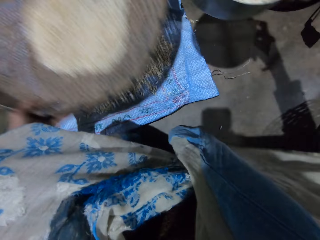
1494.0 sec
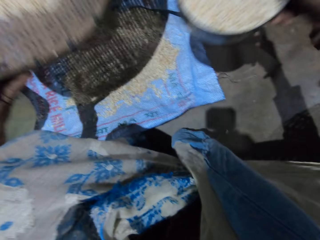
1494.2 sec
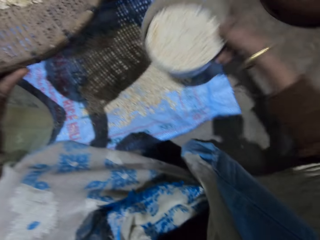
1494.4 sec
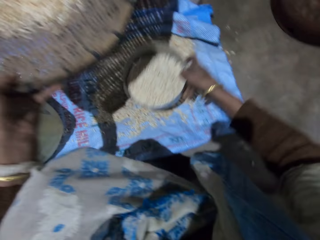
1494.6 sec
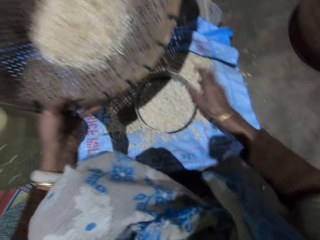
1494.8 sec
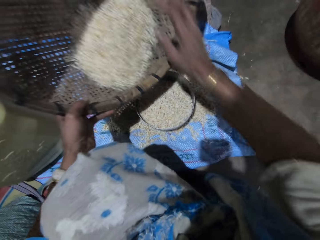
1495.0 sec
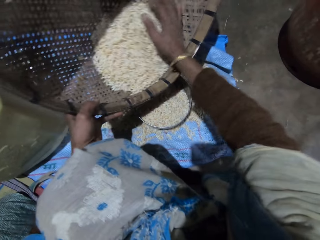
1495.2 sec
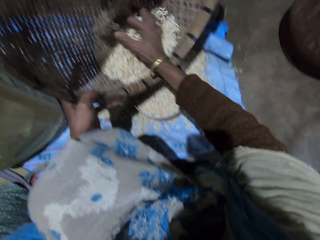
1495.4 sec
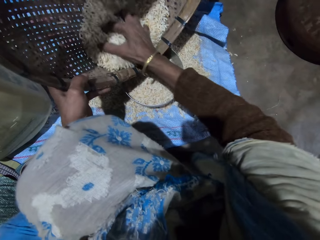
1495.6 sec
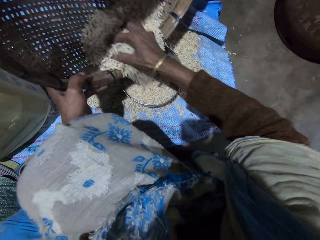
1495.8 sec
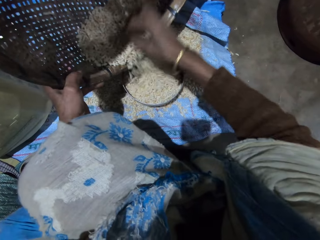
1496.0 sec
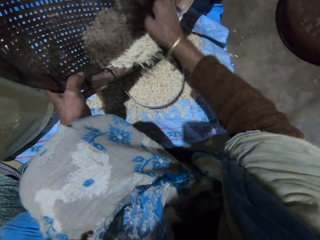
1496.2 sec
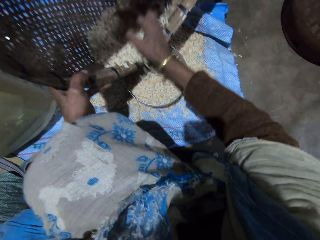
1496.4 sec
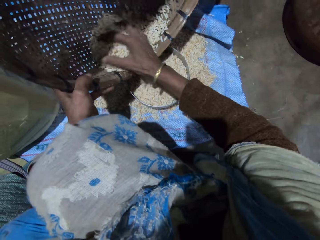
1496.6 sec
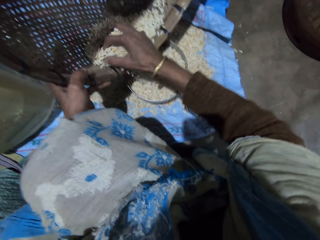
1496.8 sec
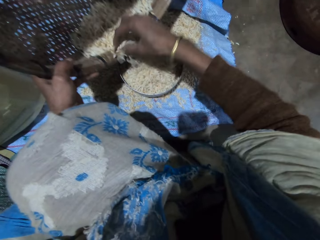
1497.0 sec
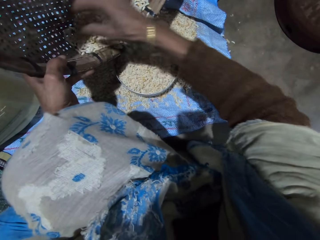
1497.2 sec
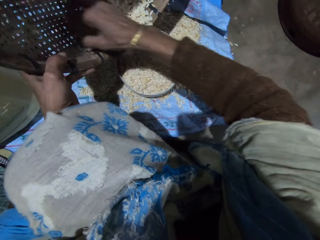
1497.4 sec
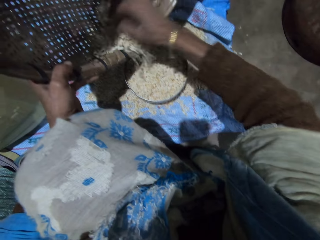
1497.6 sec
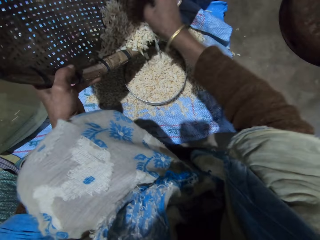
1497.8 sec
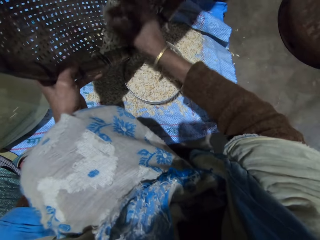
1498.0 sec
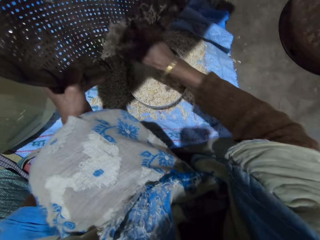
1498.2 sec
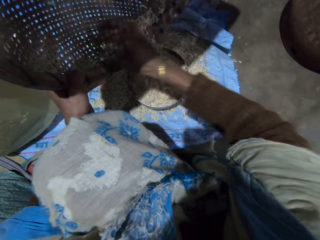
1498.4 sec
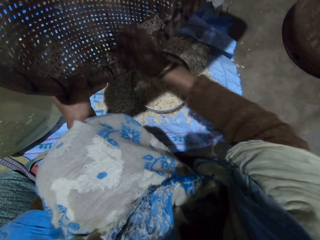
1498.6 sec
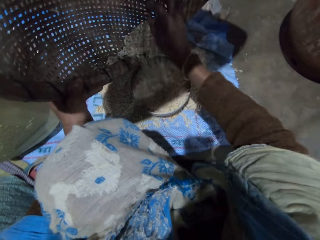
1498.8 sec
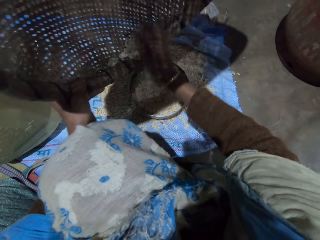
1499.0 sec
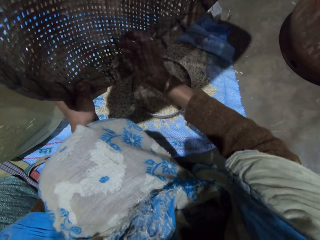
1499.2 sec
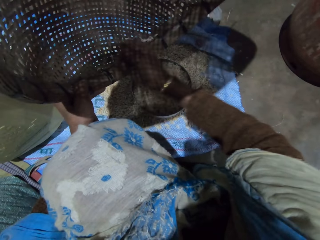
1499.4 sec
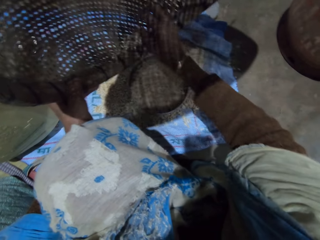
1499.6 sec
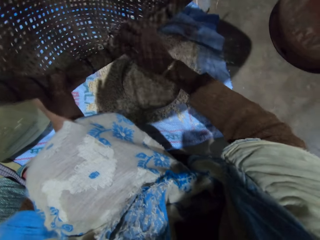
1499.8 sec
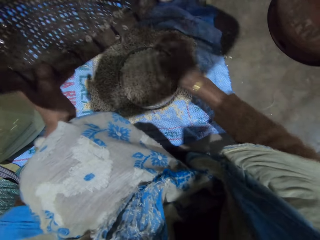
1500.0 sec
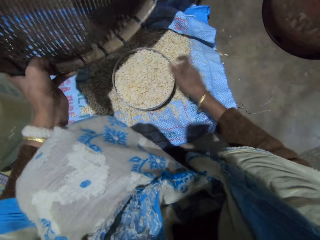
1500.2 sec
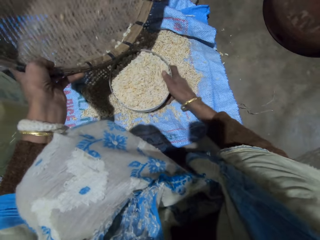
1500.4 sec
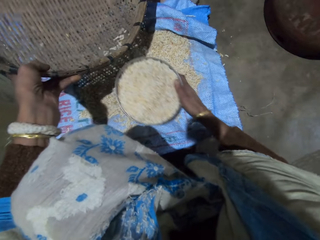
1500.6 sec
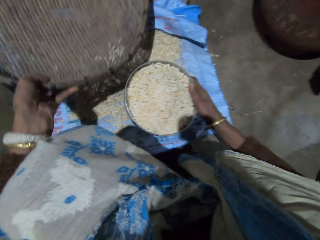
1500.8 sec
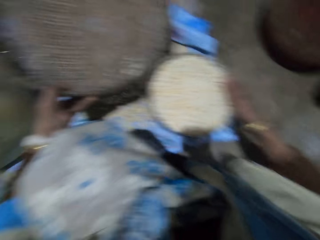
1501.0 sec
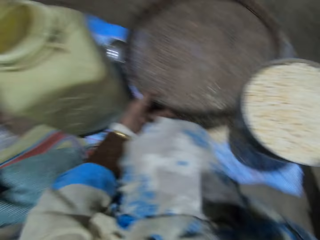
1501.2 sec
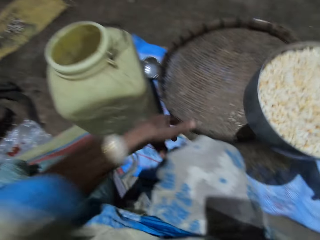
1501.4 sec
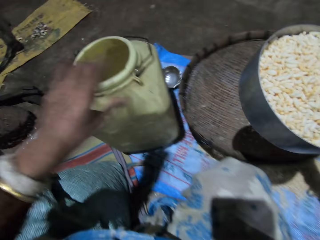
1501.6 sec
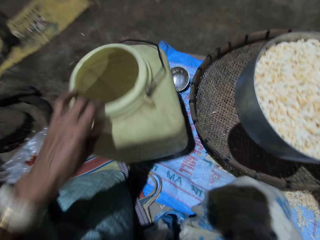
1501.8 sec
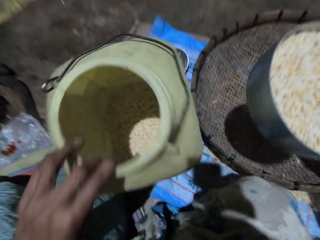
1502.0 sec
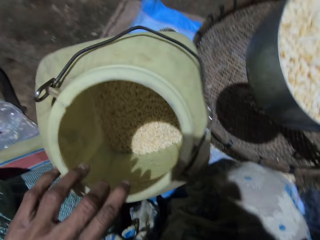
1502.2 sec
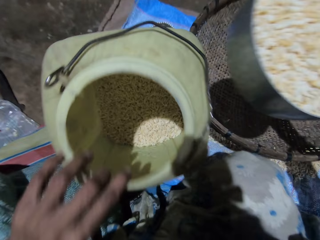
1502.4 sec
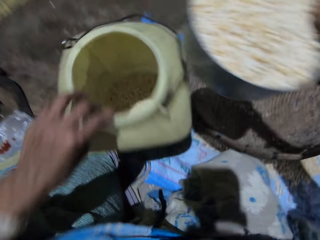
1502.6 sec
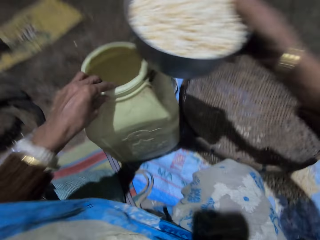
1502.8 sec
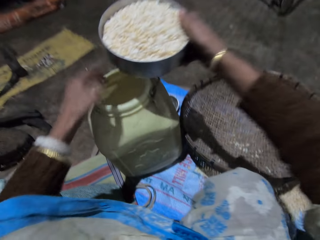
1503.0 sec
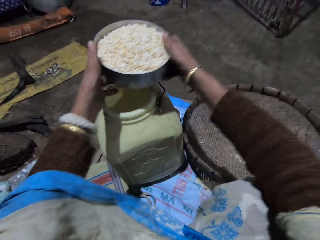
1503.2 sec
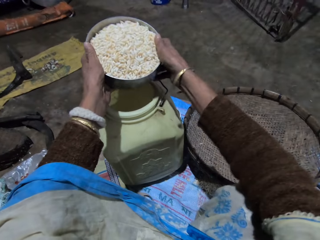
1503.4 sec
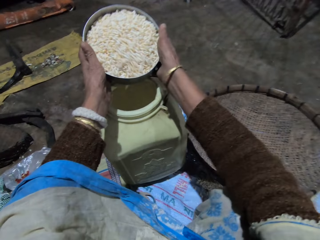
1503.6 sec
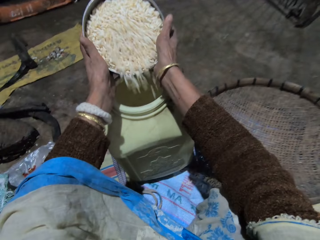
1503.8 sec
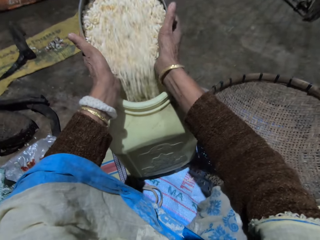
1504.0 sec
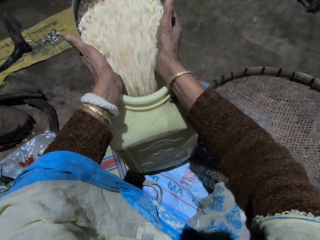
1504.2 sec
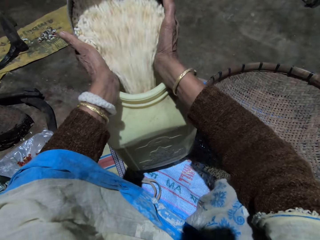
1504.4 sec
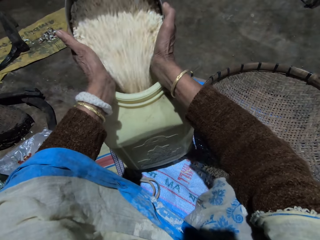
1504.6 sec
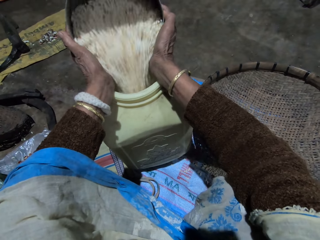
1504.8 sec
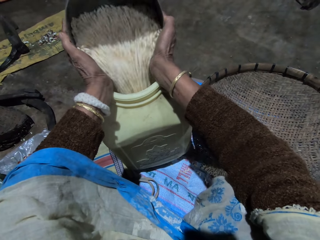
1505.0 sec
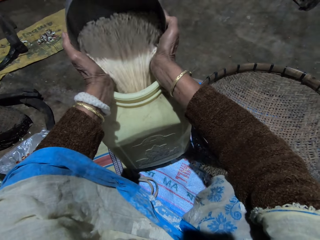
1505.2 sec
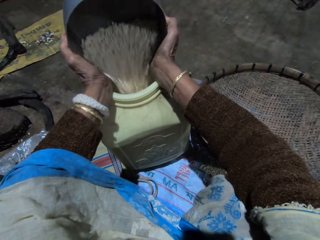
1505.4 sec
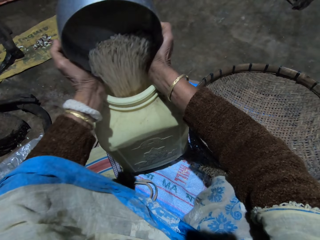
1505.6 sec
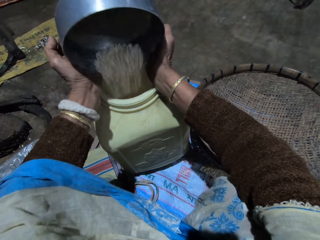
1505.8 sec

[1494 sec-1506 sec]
The camera wearer lifts the winnowing basket. She carries the basket with her left hand. She drops the stainless bowl on a sack on the floor. She pours grains from the basket into the stainless bowl with her right hand. She picks up the measuring pot or stainless bowl. She carries the stainless bowl with her right hand. She drops the basket on the floor. She tilts the storage container or drum. She pulls the drum with her left hand. She holds the stainless bowl with both hands. She pours the grains in the drum.

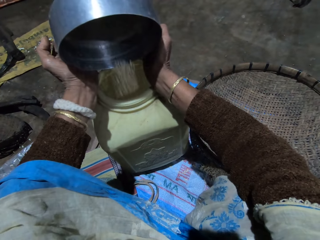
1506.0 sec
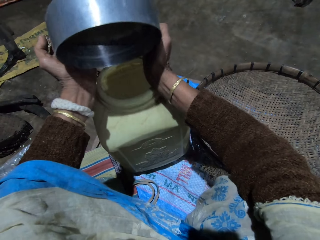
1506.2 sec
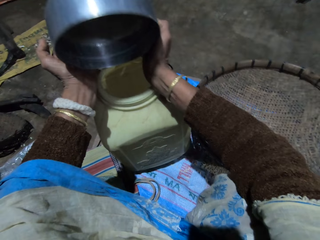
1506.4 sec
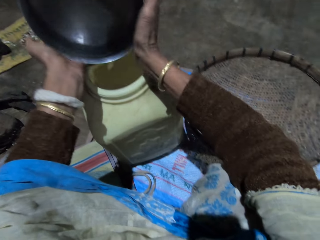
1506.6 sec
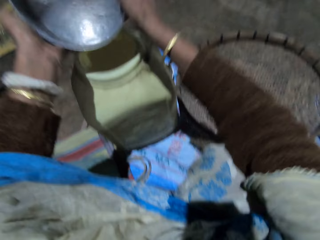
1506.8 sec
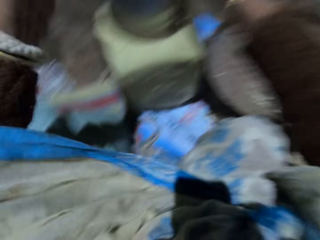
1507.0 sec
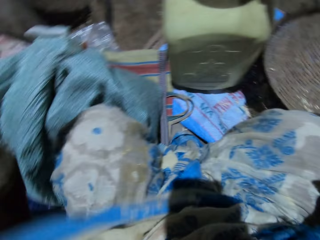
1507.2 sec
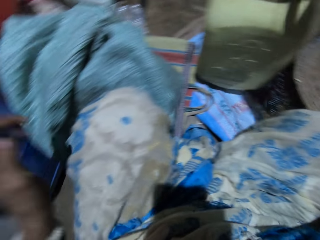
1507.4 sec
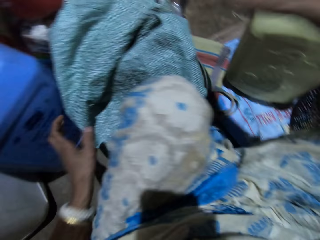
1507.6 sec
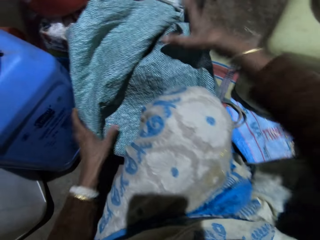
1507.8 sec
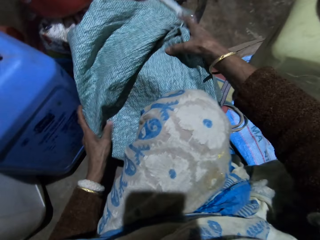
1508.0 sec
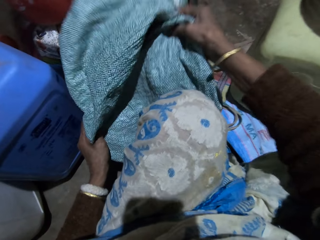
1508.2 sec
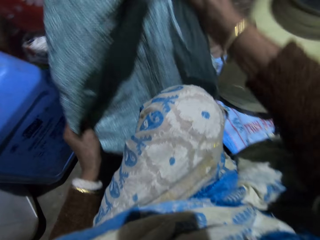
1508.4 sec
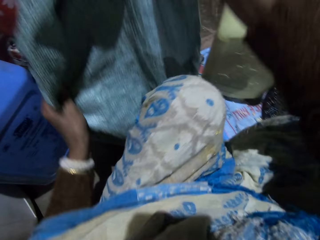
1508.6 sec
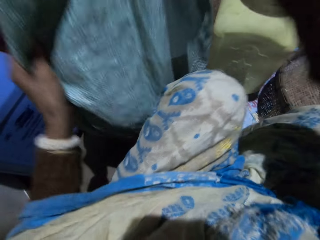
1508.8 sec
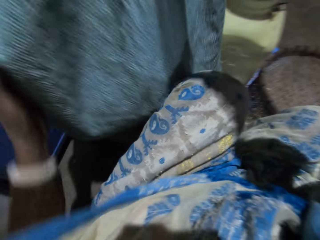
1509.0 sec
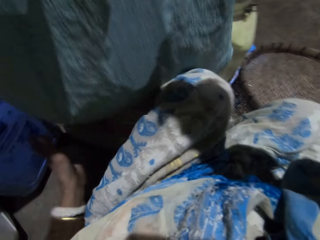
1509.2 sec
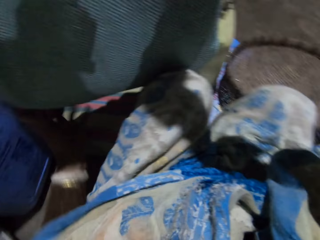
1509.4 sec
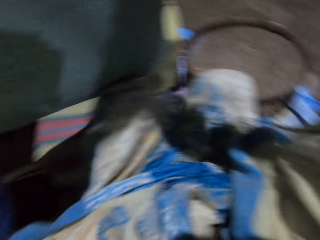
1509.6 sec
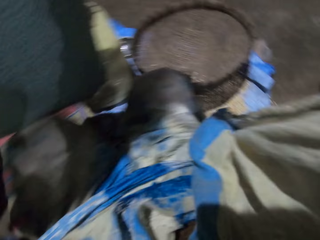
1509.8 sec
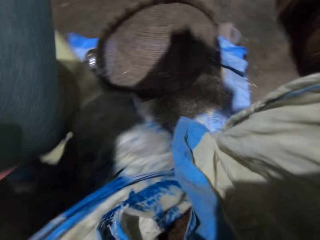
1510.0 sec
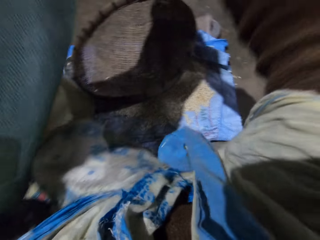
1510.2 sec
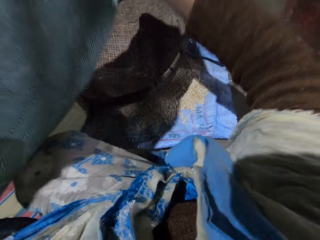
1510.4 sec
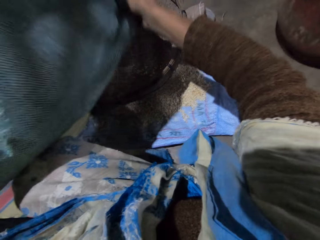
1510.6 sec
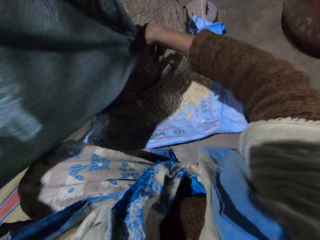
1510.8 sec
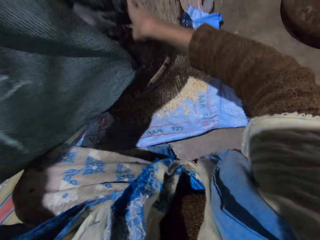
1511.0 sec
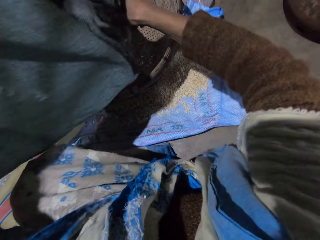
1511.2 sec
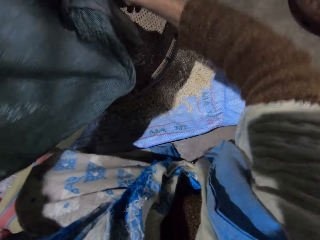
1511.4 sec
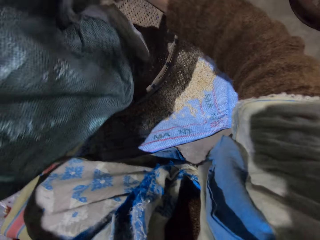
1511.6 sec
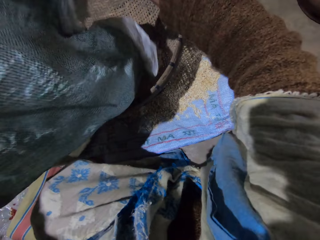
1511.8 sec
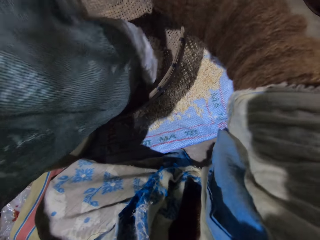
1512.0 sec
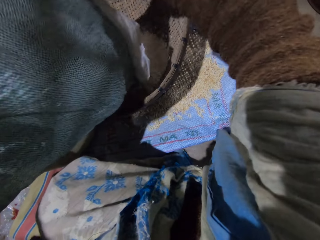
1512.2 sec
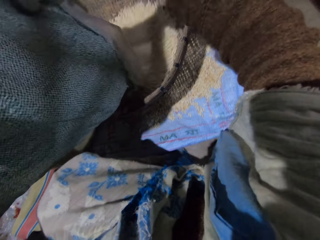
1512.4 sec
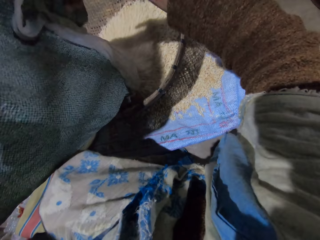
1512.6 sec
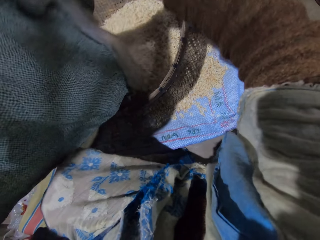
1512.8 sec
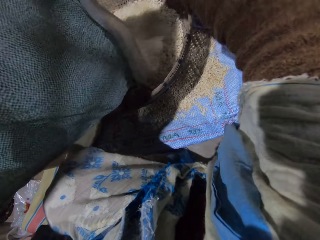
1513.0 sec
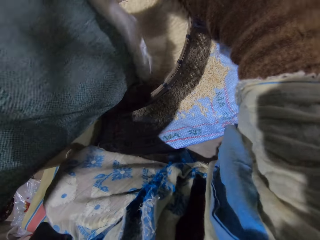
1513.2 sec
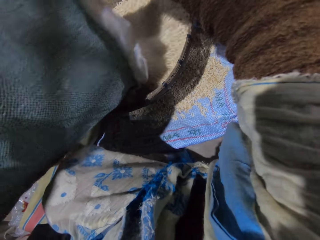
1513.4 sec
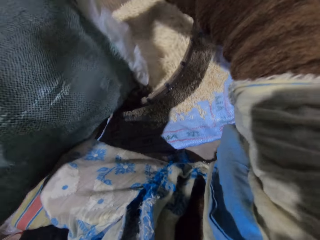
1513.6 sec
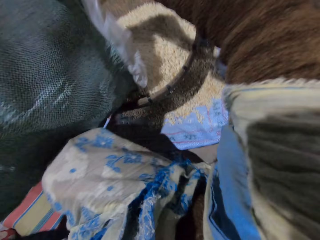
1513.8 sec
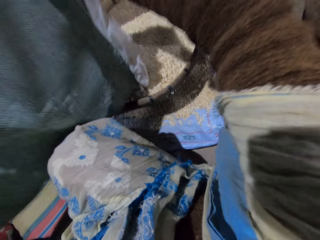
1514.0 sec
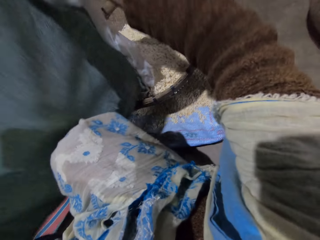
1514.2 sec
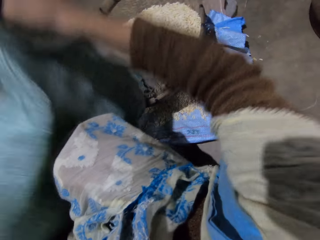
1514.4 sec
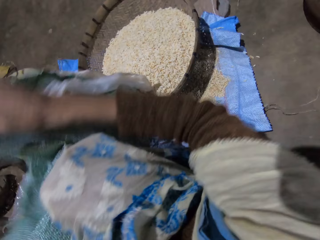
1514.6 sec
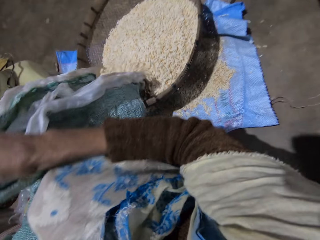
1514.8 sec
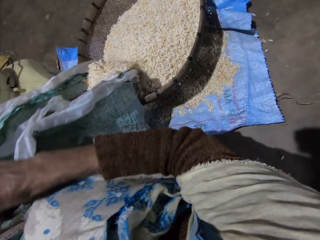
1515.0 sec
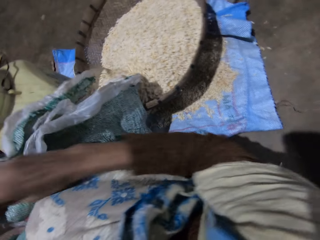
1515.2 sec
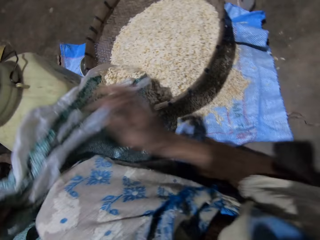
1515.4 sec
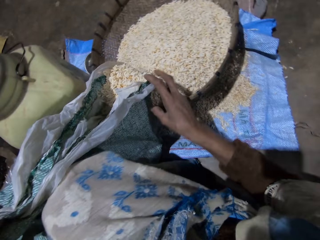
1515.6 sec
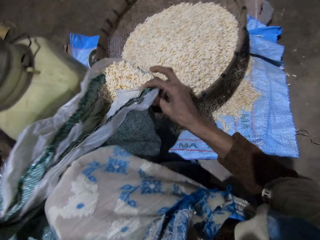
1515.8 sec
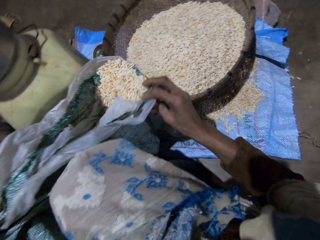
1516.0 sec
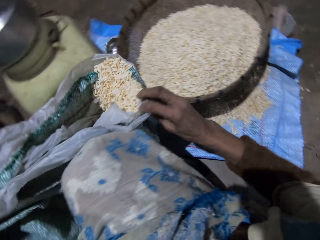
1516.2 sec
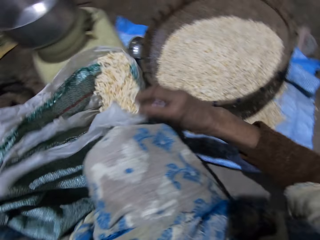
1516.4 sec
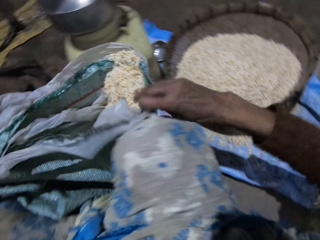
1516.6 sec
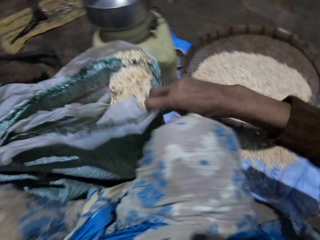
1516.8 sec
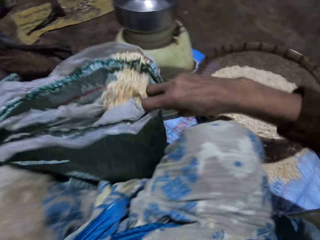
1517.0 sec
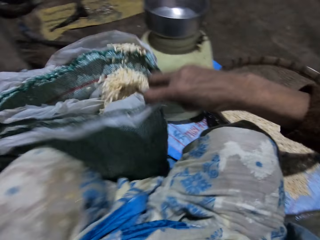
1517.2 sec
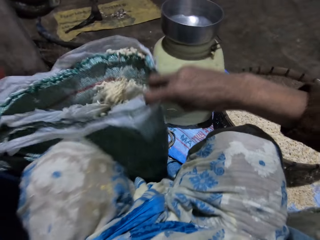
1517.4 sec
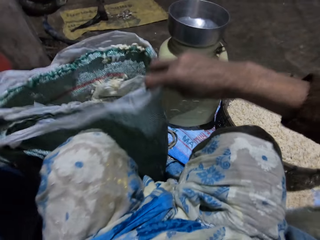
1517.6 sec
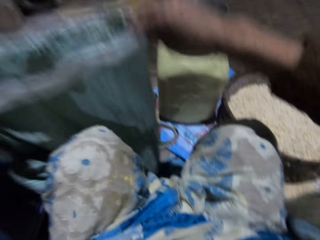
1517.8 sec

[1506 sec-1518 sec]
The camera wearer drops the stainless bowl in the basket with her right hand. She picks up the sack. She carries the sack of grains with both hands. She pours grains from the sack into the basket. She adjusts the sack.
